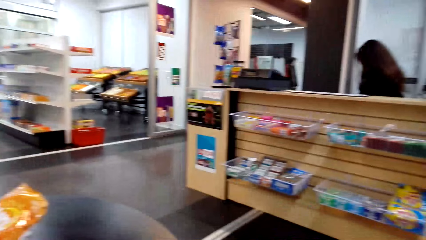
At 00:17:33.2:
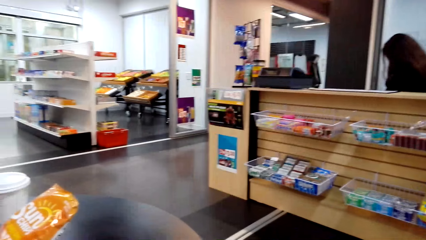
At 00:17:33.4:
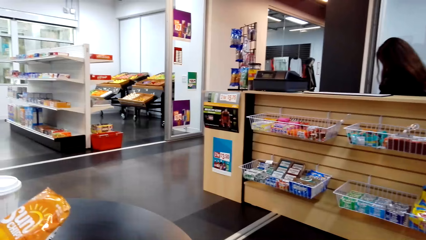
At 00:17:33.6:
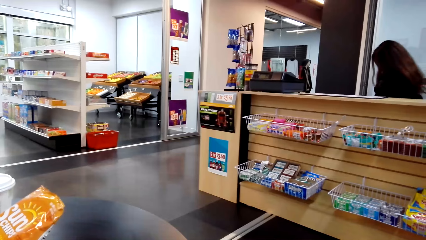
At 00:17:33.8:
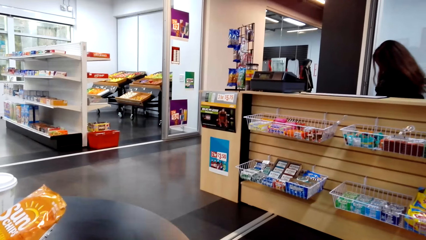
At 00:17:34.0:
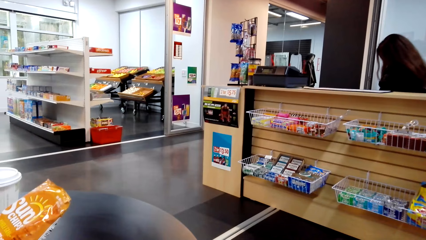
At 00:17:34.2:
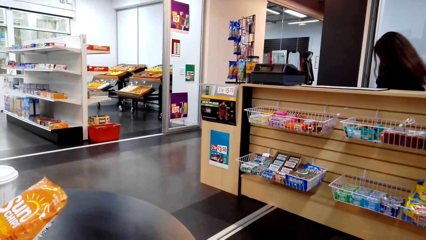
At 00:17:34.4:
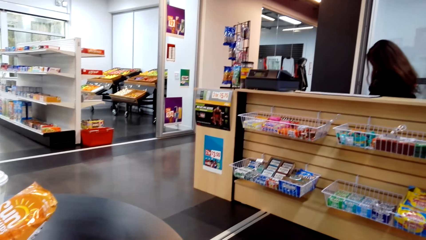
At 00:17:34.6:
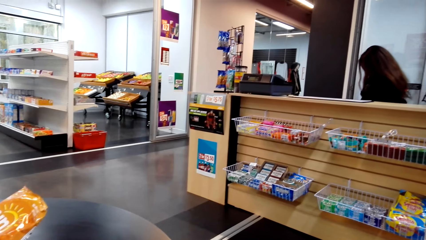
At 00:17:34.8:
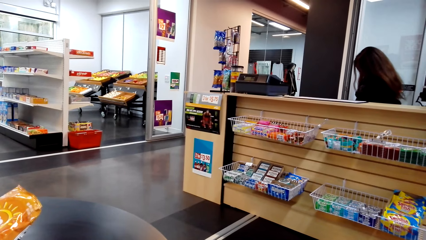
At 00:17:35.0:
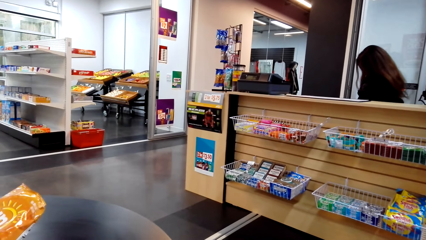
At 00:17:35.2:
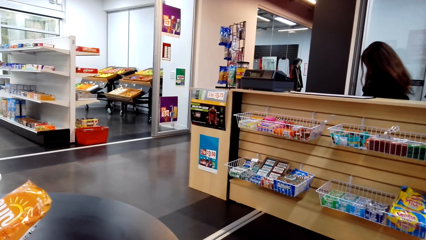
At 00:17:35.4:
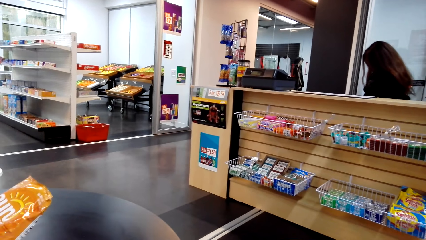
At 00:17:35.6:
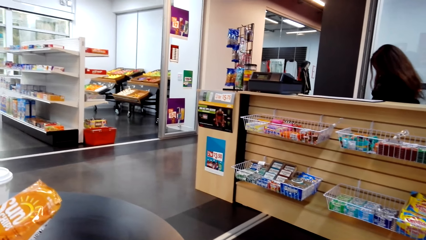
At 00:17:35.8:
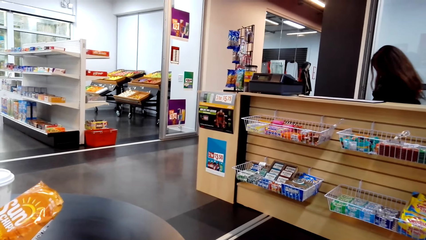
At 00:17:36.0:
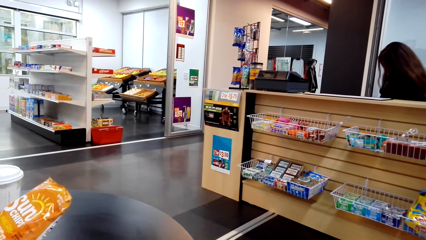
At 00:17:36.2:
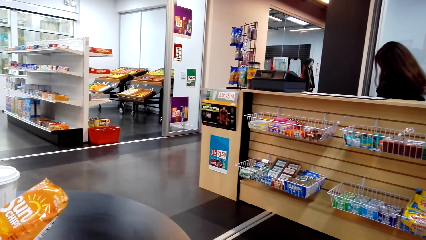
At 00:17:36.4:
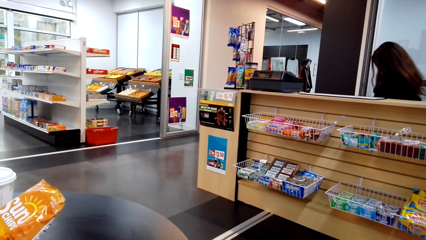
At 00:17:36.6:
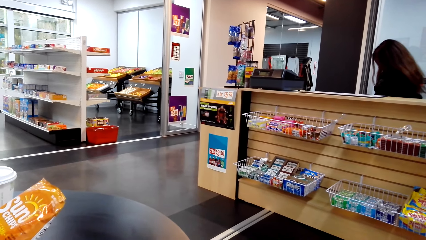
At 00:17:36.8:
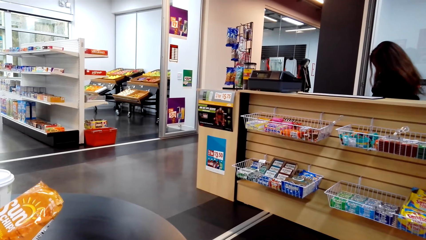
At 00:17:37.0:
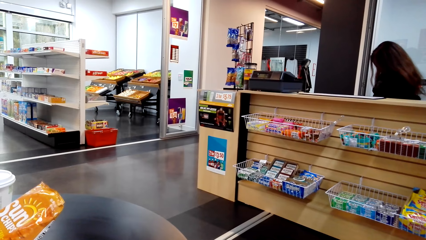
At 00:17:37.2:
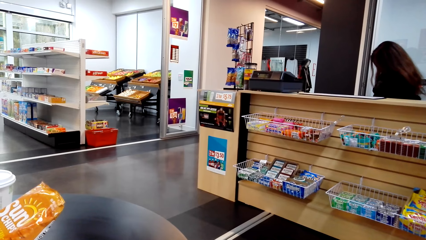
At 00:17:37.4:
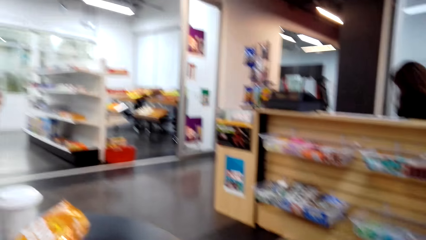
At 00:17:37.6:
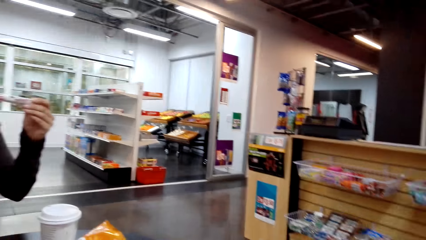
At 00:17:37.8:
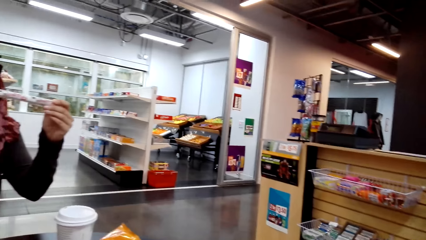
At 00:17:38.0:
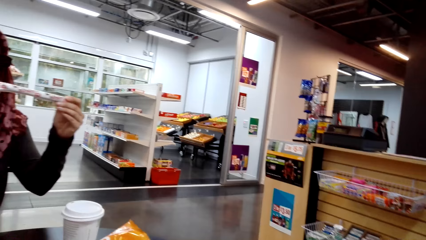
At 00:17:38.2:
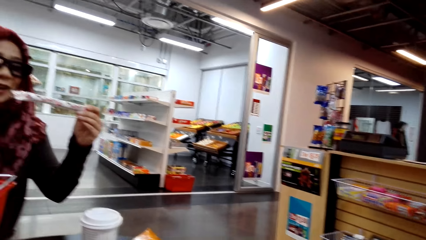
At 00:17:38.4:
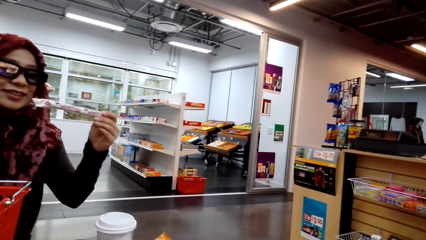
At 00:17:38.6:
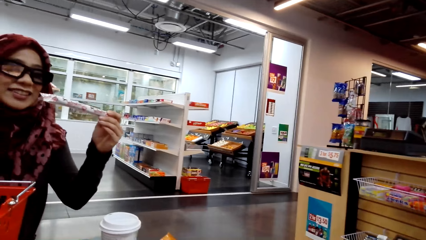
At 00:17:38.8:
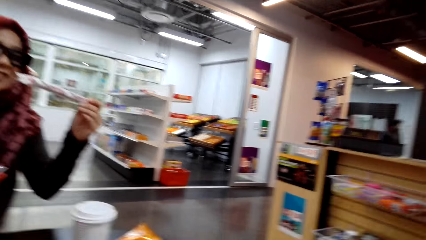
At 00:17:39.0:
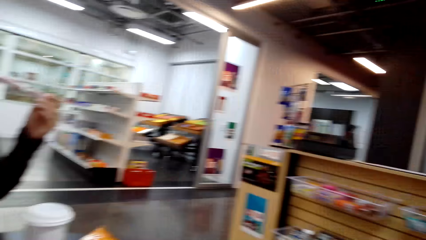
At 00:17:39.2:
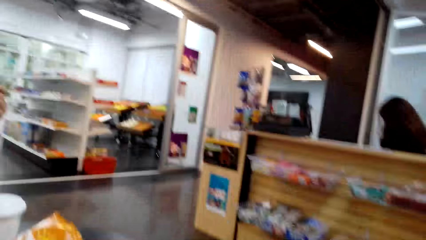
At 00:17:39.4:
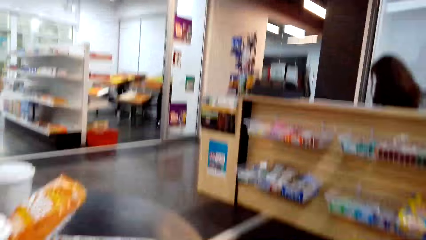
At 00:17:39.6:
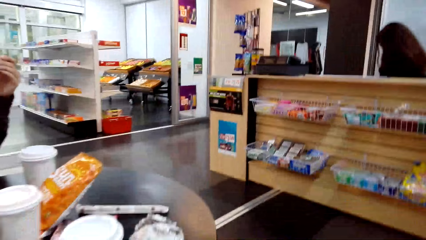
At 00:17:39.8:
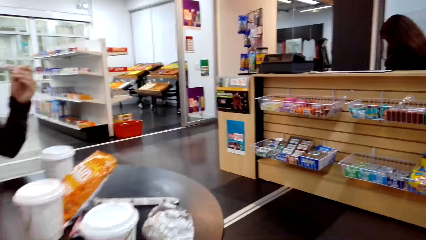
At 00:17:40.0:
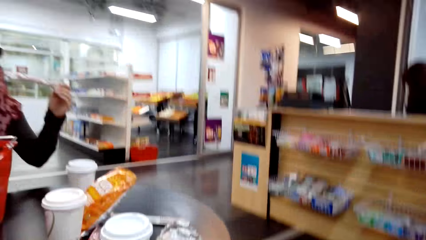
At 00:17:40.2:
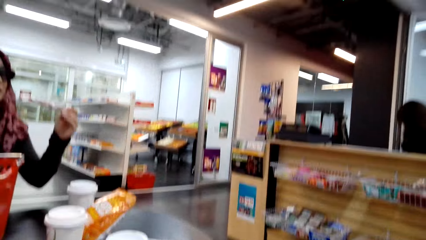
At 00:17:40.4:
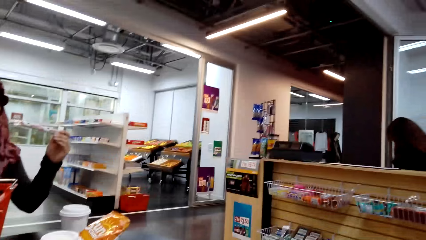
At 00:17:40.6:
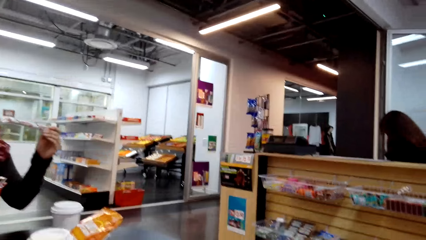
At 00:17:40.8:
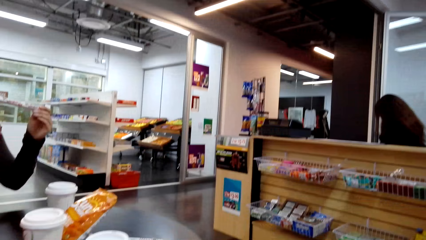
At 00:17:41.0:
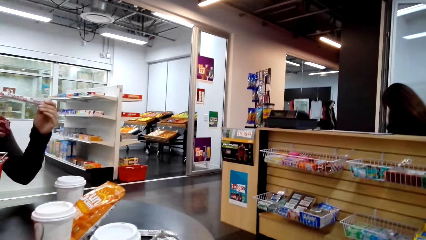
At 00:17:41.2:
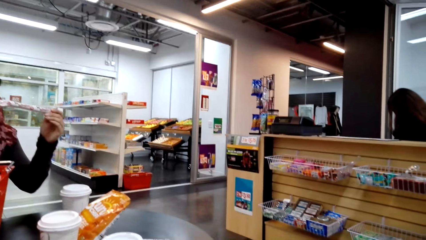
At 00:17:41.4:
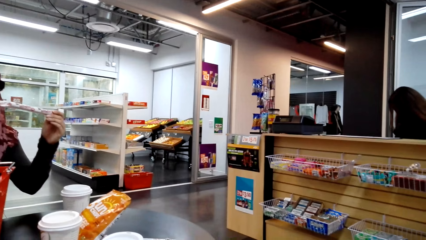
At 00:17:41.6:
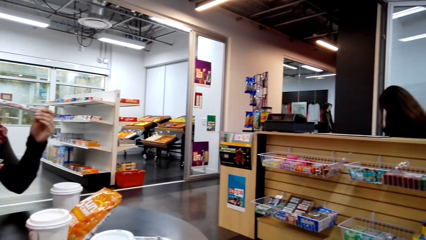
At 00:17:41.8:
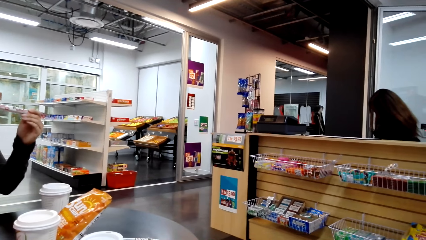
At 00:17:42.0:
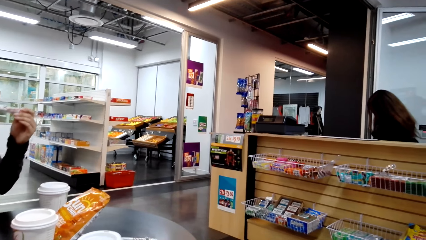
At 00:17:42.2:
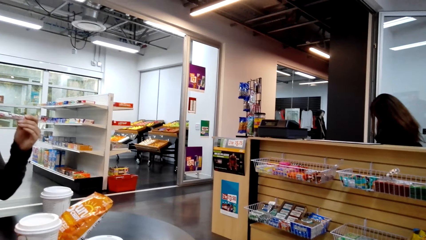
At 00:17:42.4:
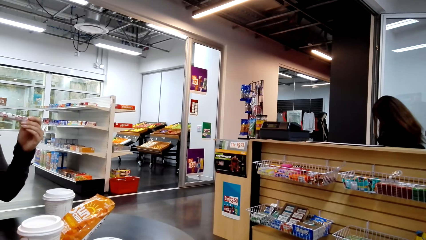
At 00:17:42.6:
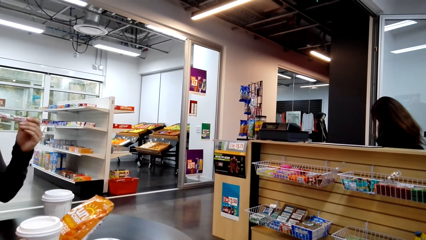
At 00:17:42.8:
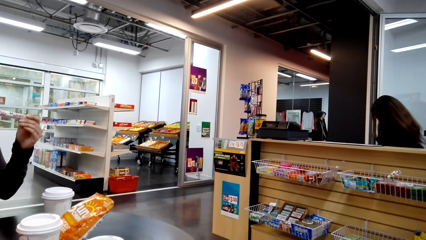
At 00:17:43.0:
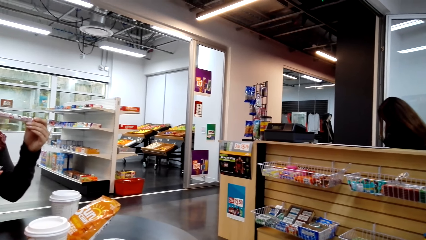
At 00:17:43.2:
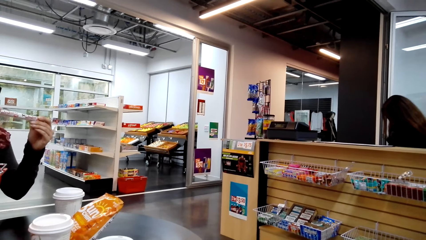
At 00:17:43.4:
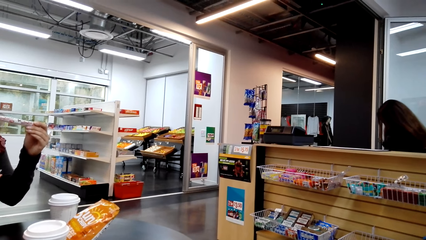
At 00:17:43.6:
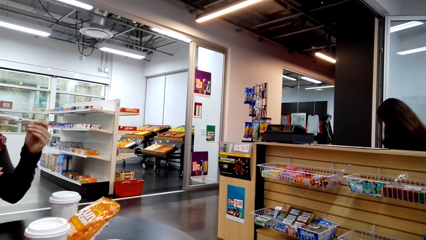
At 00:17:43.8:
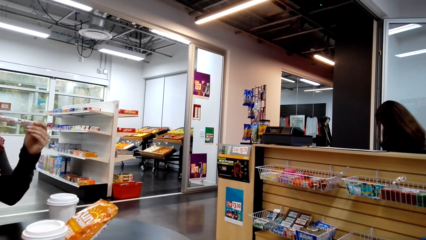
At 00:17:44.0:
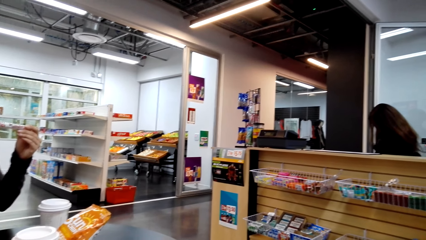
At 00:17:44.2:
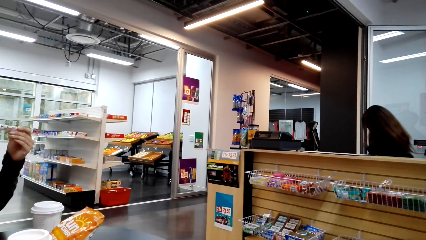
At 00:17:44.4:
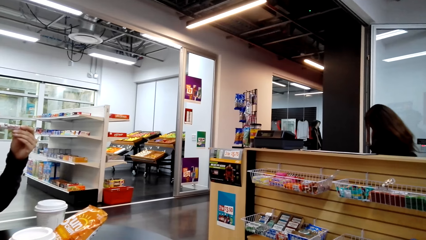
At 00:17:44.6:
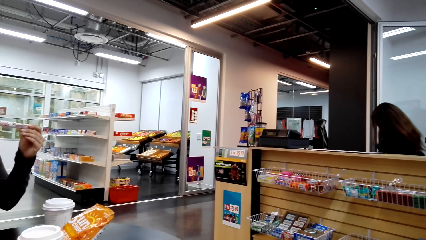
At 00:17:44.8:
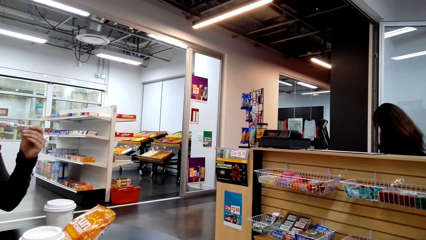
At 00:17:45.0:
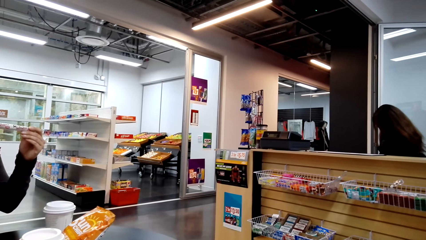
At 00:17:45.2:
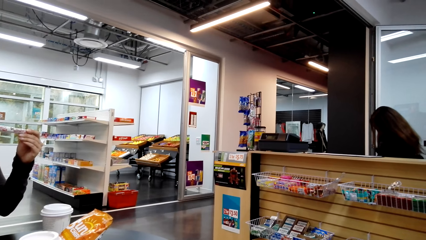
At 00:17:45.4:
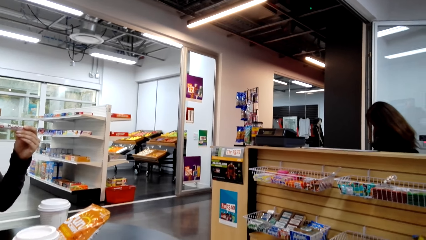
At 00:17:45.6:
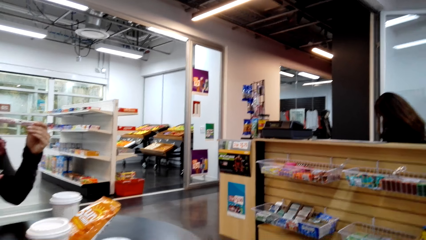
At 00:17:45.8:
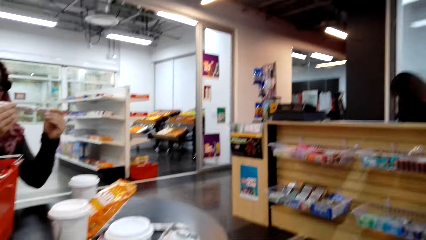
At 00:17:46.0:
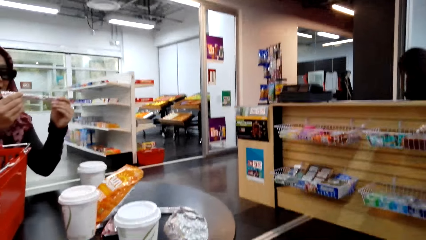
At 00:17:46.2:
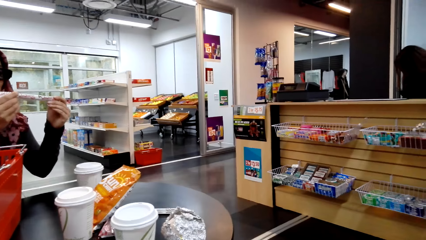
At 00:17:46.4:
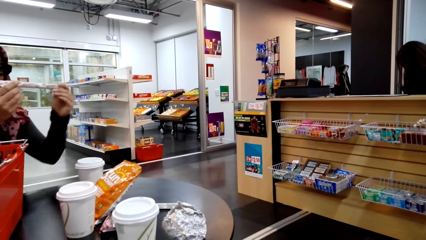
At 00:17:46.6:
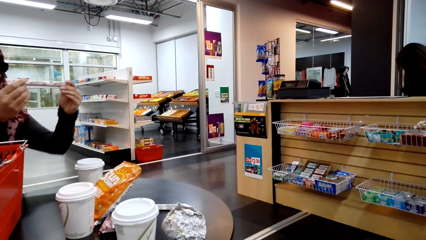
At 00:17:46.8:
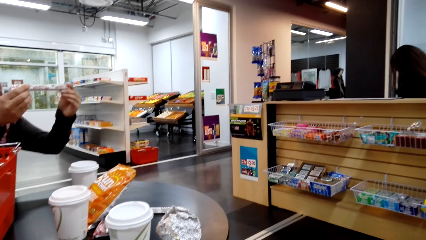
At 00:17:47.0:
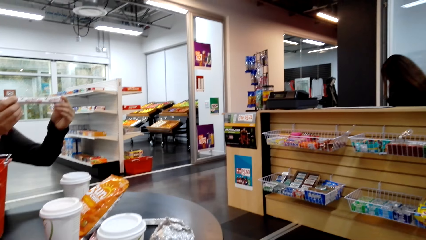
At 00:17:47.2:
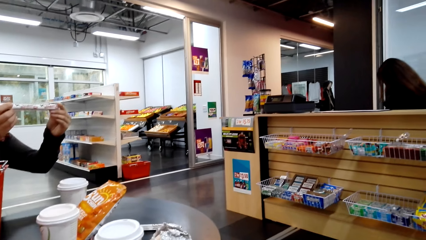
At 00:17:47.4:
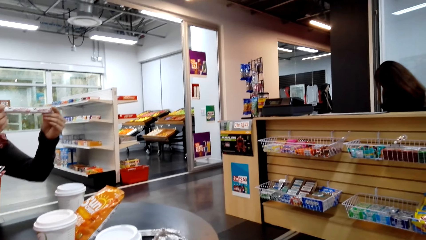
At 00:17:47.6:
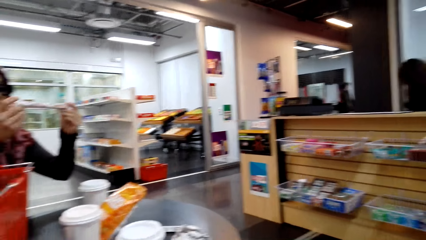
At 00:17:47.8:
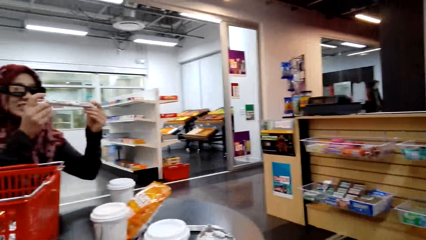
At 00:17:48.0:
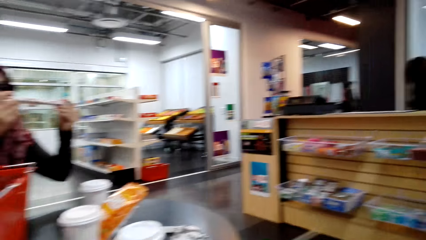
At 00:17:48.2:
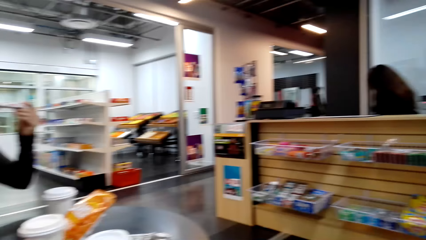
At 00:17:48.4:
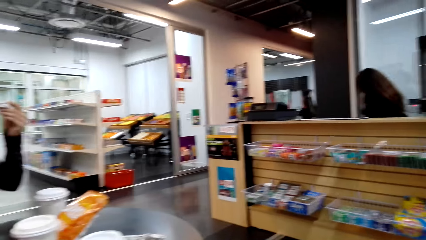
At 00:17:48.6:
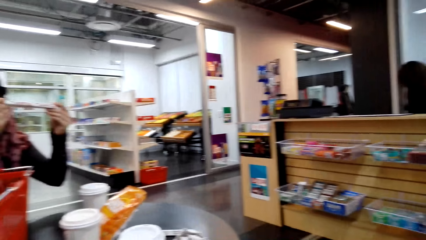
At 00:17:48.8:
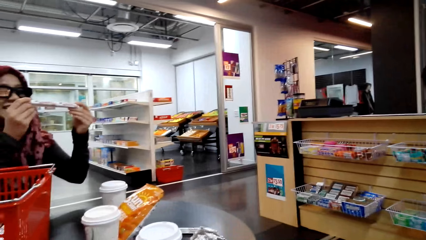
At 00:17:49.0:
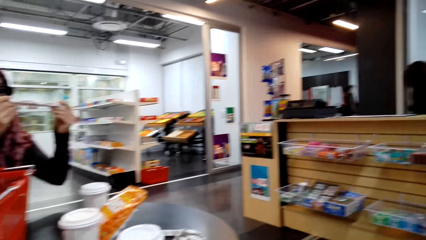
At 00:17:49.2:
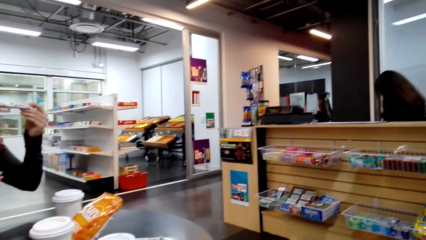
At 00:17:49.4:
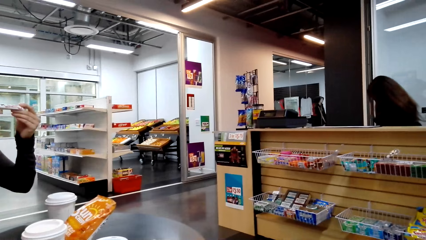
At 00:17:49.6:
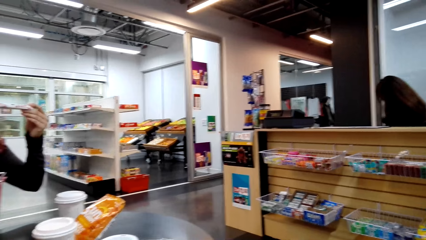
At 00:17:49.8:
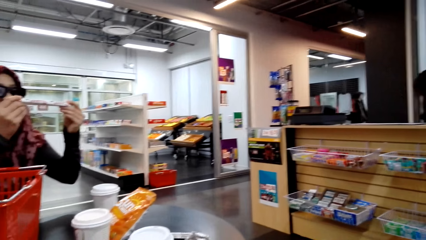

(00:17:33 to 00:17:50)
The camera wearer looks around the supermarket. They converse with a woman.
